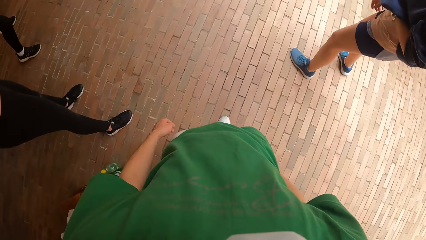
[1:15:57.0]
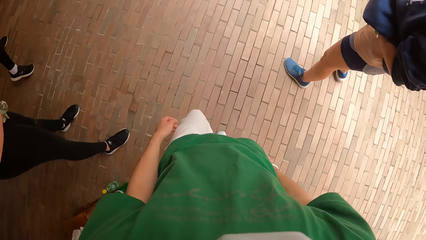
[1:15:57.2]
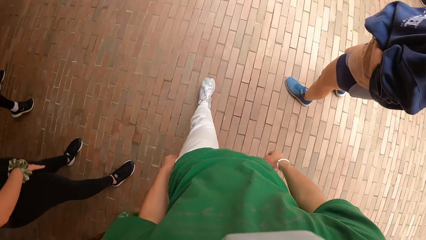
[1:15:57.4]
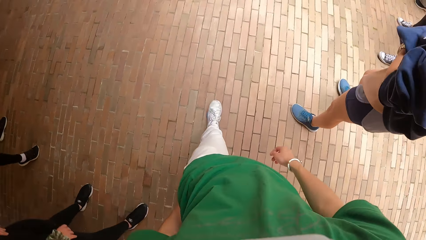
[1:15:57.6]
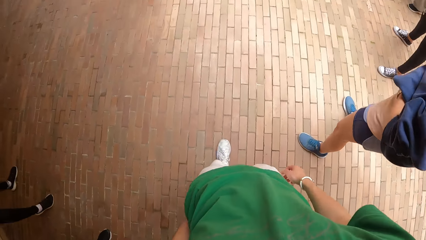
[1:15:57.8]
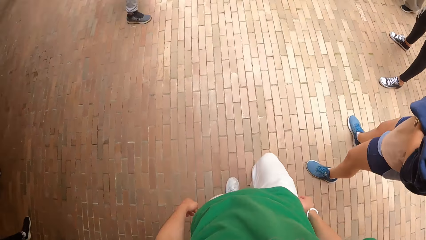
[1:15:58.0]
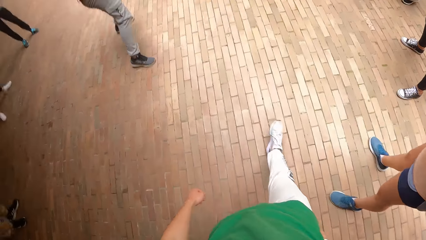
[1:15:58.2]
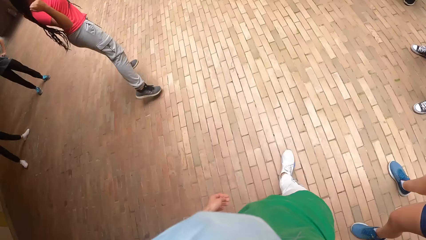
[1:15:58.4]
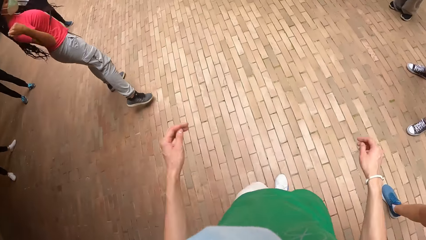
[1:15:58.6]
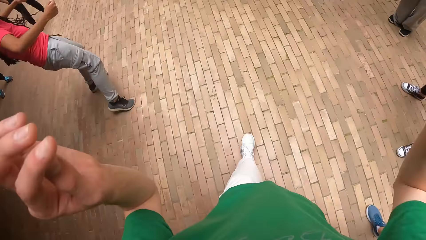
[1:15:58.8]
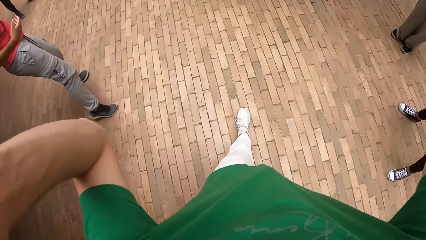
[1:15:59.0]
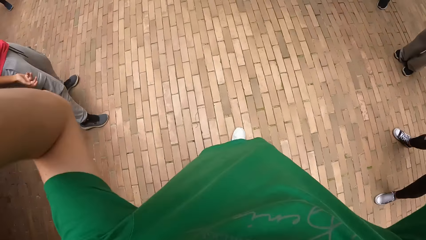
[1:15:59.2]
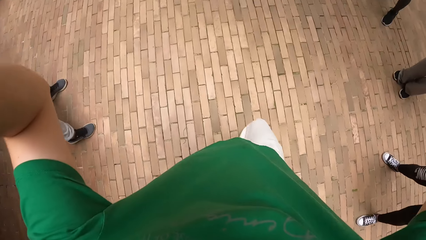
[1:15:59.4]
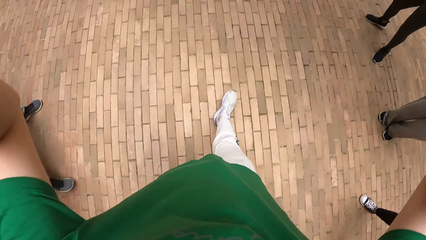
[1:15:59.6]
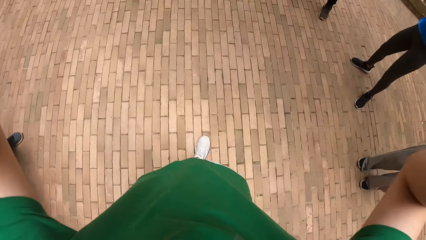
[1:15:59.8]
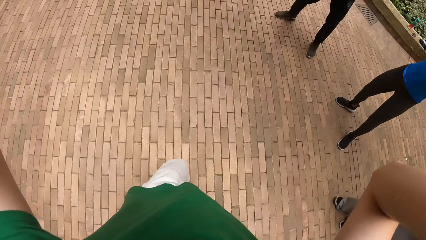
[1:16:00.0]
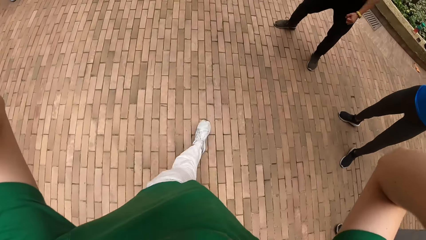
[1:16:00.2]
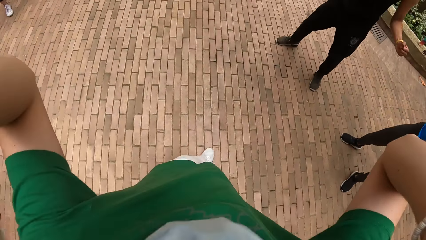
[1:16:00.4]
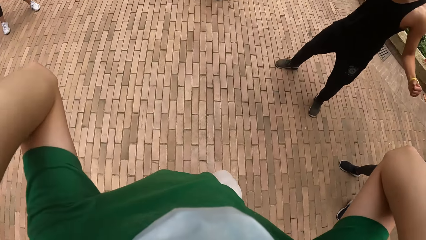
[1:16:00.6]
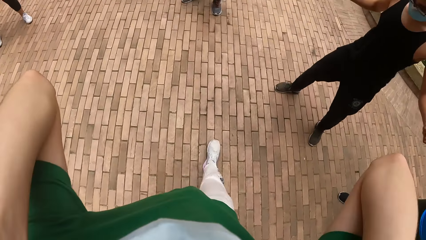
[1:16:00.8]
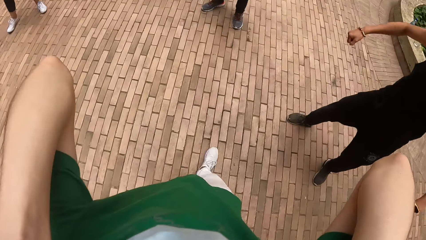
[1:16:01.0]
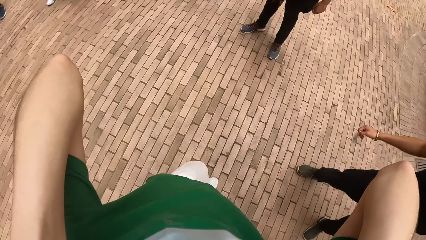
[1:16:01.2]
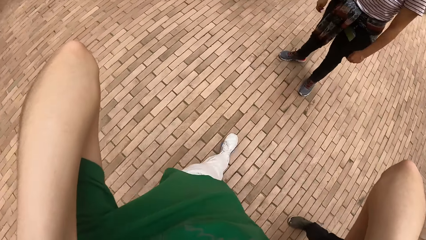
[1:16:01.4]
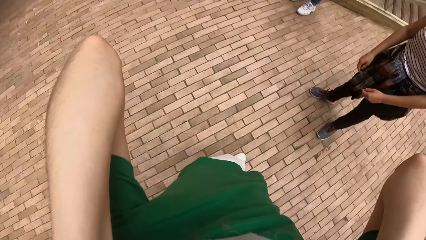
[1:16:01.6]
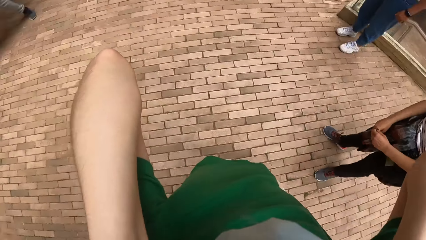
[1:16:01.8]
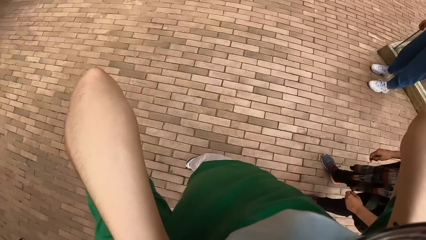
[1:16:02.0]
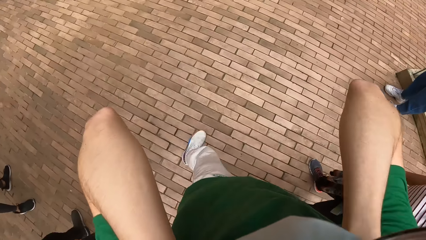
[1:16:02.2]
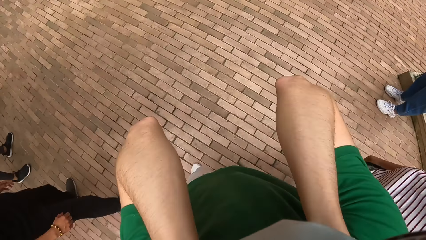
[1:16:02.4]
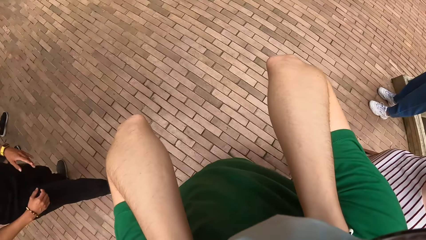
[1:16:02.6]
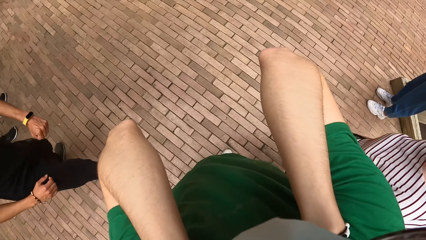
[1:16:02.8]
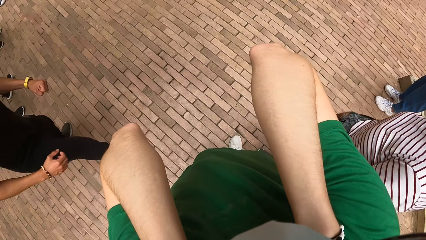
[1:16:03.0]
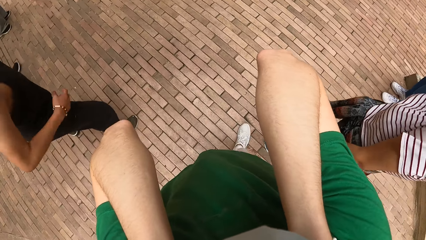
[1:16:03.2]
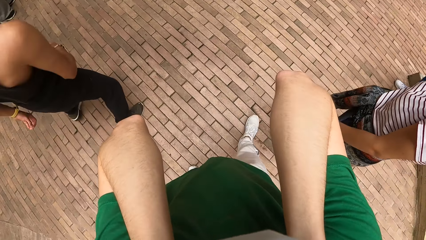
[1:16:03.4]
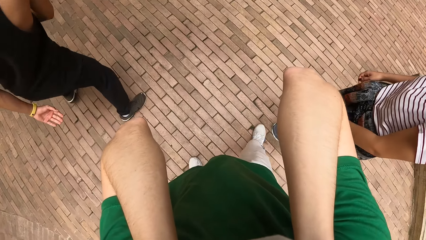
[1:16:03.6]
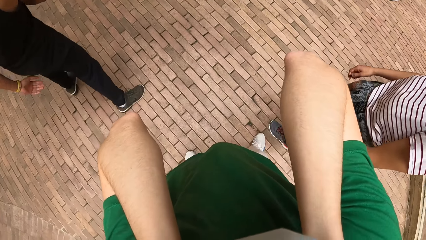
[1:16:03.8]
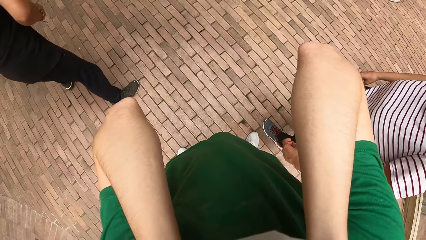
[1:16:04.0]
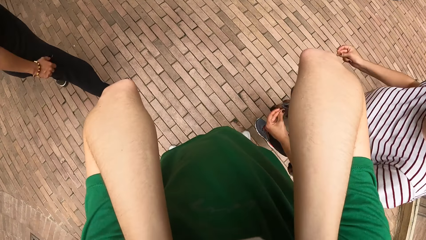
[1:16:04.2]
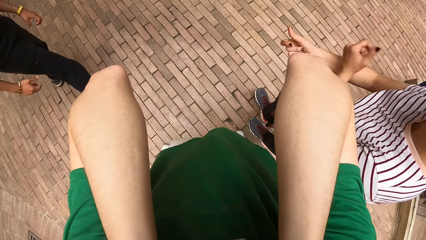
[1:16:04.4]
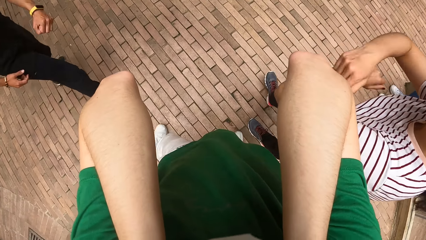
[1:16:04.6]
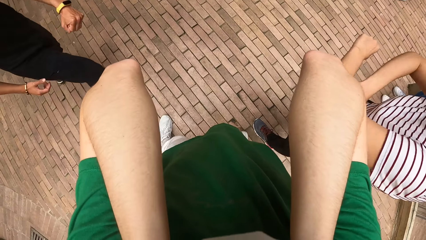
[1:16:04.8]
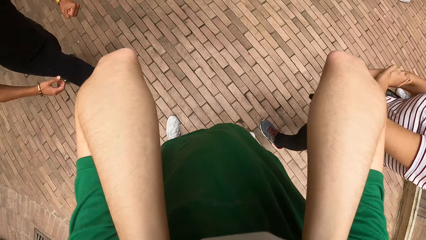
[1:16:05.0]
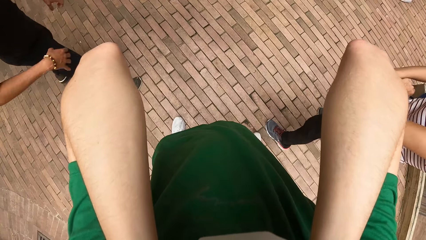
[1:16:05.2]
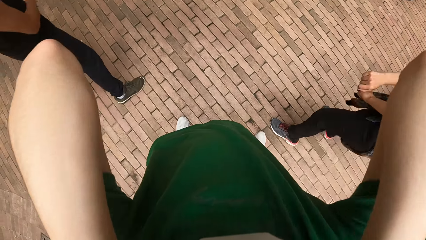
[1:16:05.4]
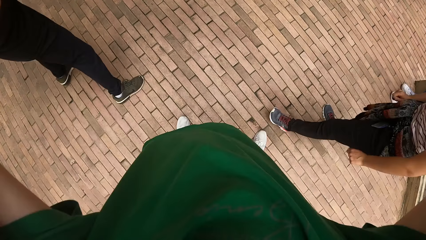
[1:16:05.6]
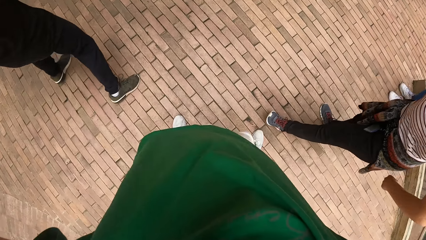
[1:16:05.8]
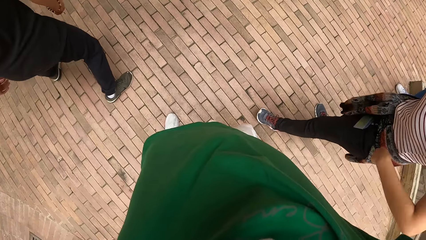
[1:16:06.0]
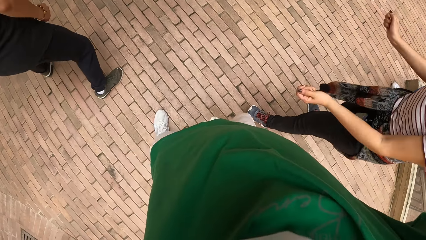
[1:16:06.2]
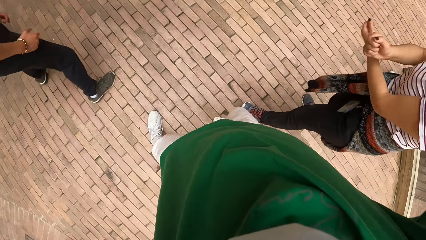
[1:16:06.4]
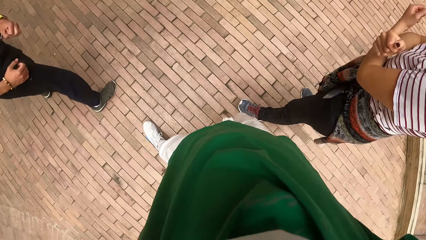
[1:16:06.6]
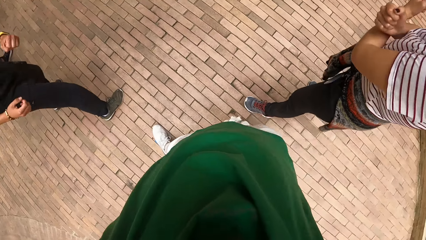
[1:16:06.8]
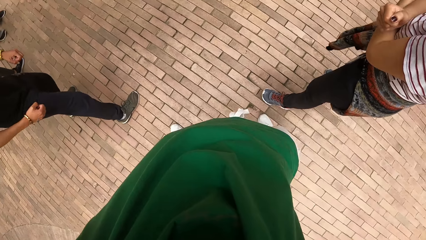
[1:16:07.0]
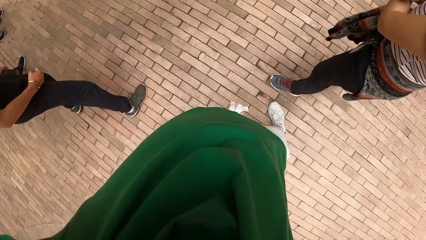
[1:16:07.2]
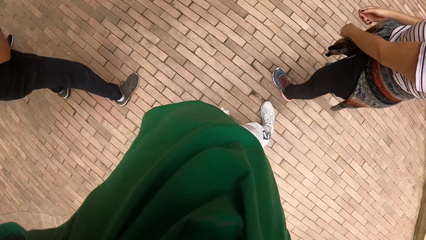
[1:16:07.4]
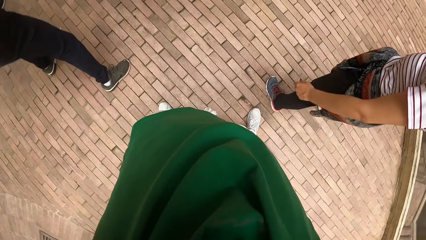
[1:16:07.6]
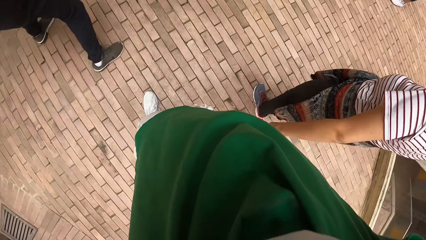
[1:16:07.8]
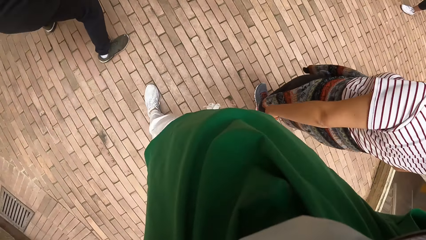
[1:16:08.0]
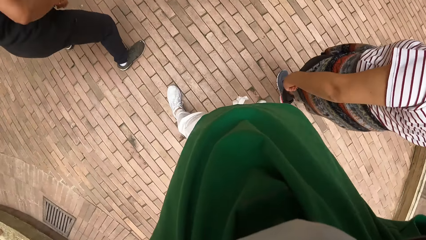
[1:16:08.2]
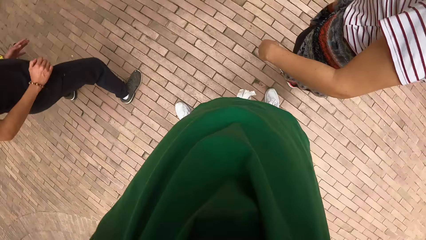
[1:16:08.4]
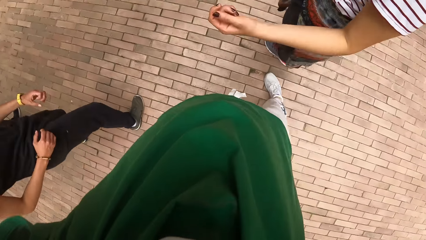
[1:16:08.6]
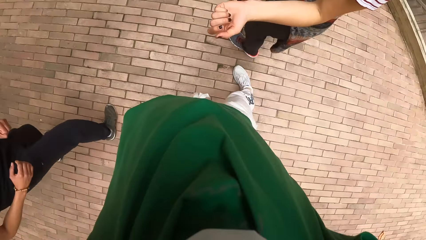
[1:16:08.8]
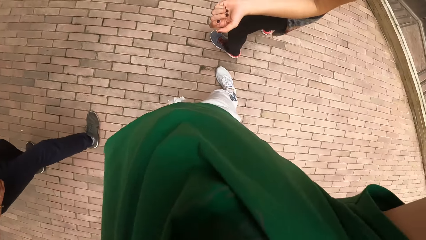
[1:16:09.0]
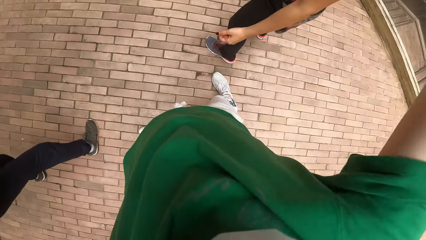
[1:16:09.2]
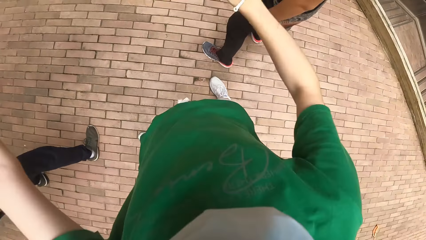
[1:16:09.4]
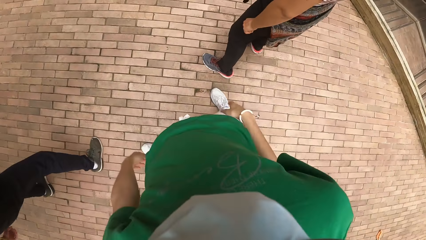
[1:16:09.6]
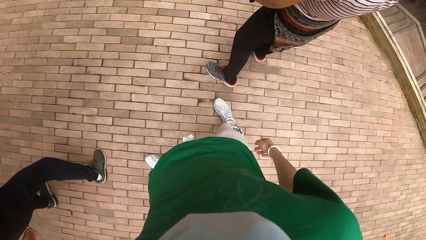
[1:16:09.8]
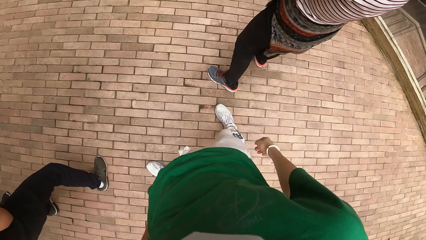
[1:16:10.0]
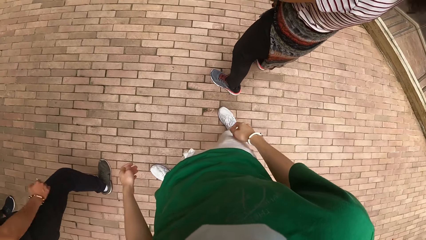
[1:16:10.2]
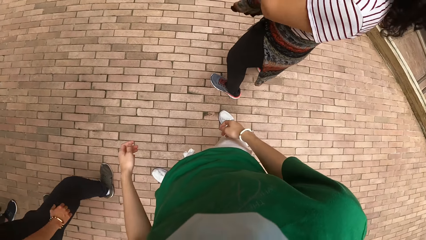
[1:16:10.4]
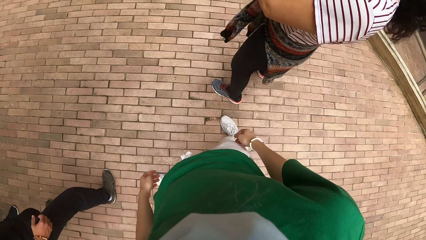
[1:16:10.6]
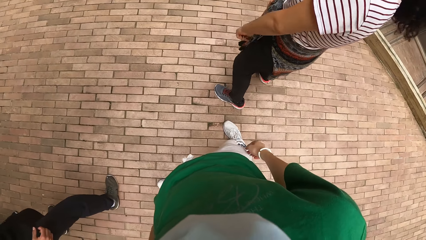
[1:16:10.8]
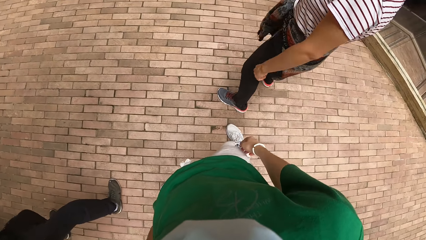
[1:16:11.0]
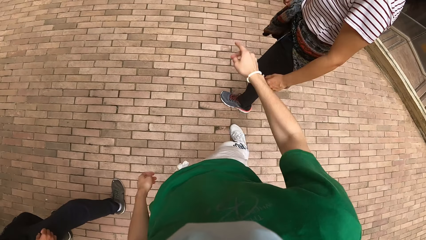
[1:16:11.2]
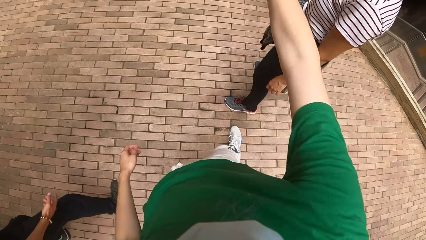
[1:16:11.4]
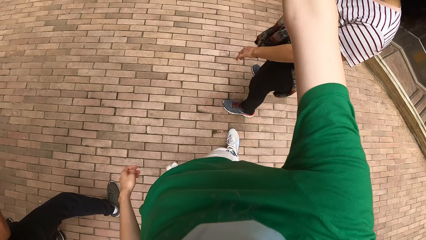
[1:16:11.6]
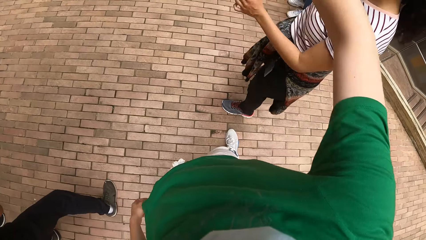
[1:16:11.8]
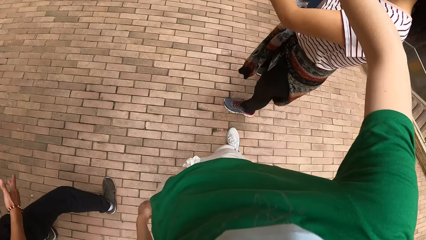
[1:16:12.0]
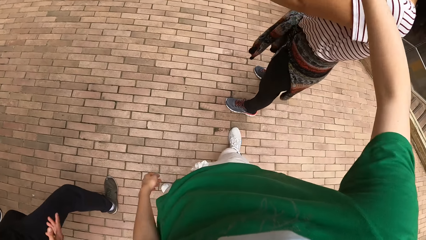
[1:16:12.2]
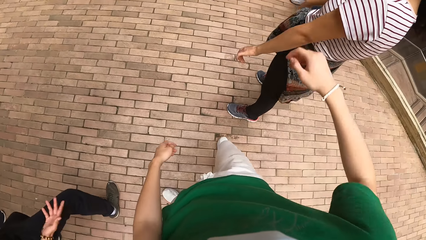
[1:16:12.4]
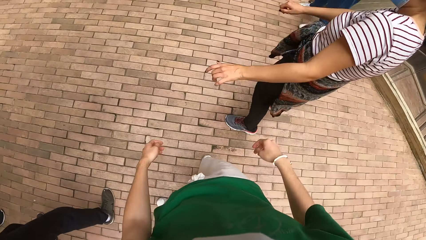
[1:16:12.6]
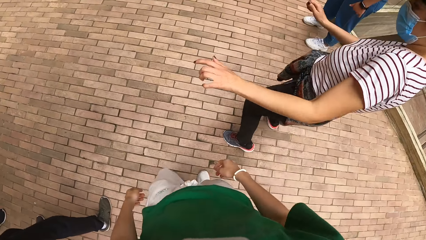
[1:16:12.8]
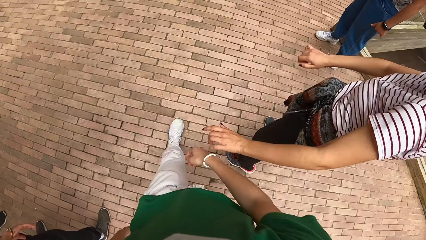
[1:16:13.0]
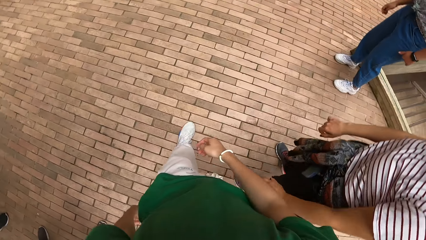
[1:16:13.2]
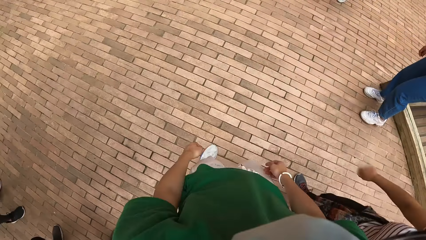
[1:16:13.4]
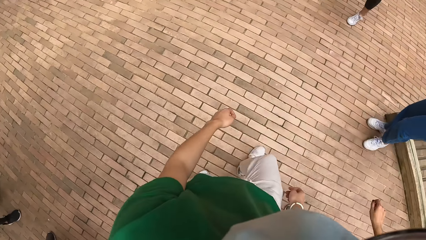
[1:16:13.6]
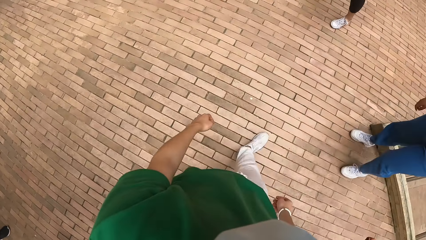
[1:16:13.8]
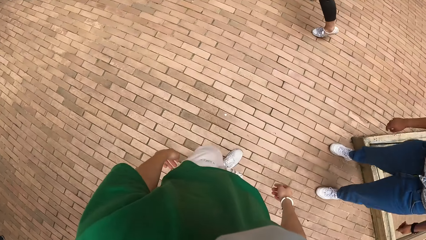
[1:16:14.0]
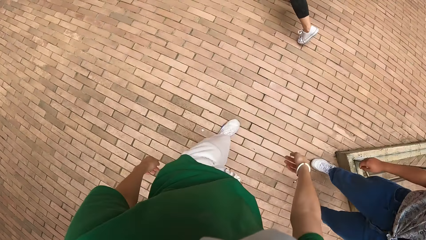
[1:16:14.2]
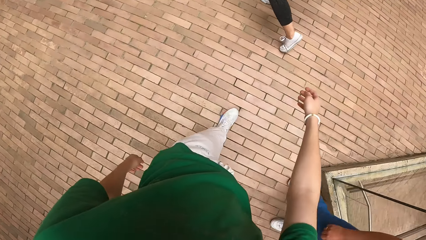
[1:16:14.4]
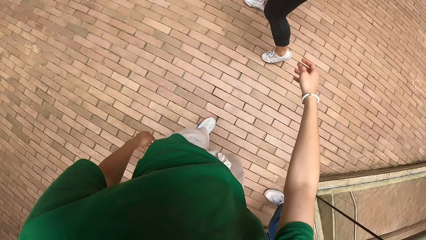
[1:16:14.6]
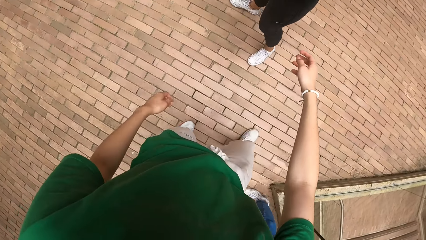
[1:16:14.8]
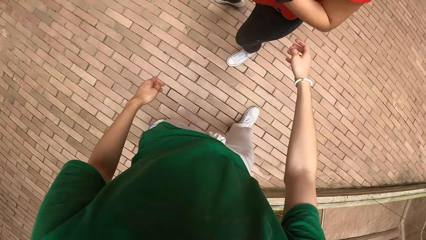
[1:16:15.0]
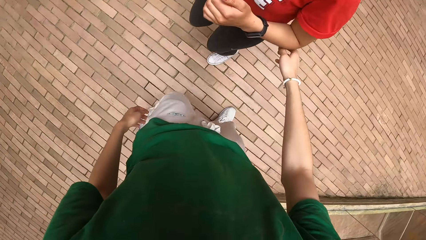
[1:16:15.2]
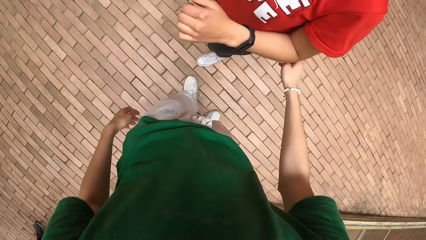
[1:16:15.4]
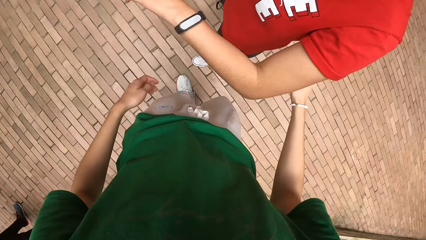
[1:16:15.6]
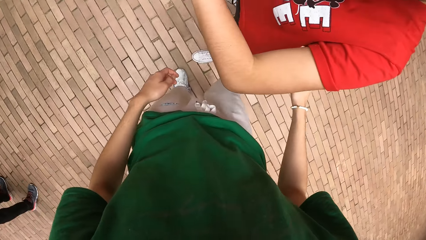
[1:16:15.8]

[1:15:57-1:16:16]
The camera wearer walks towards a woman and another woman. She raises her hands towards the camera on her head. She adjusts the camera on her head with her hands. The first woman moves hands. The camera wearer dances alongside the first woman and the other woman. She looks around. The first woman makes dance moves. The camera wearer makes dance moves, looks around, moves her hand, and walks towards the other woman. The other woman makes dance moves. The camera wearer holds the other woman's left hand with her right hand. The first woman looks around.
